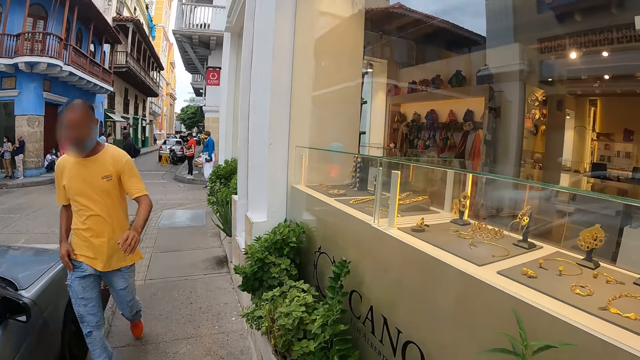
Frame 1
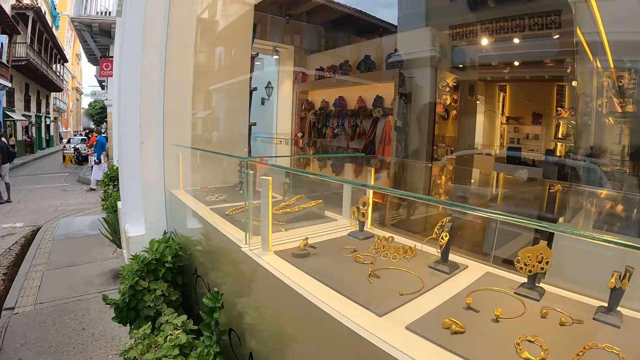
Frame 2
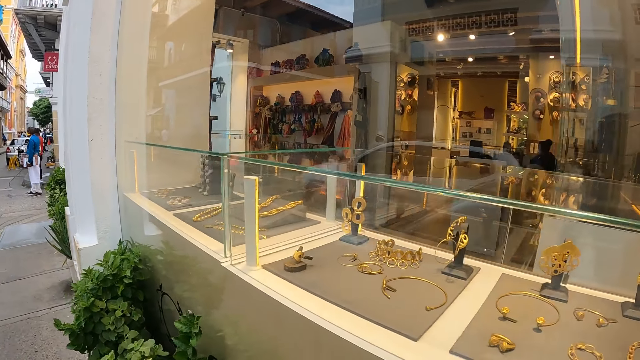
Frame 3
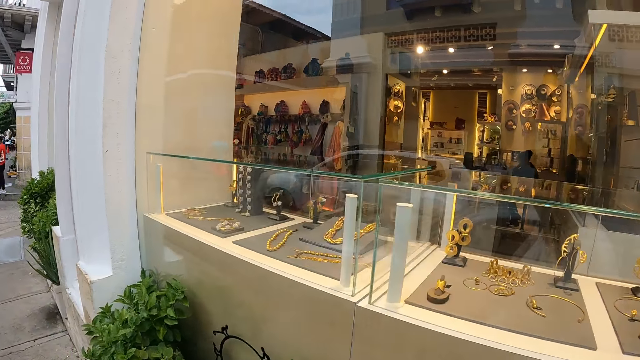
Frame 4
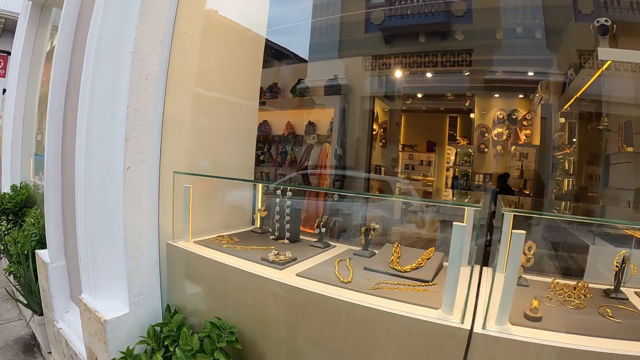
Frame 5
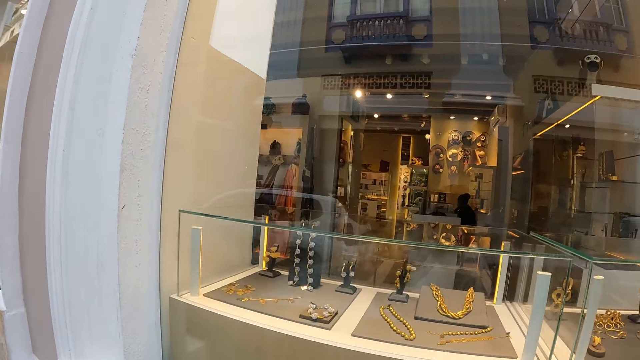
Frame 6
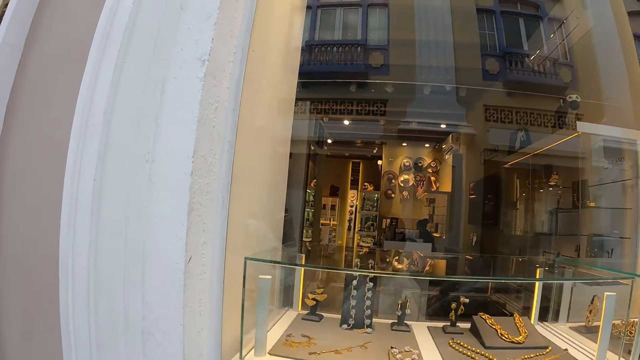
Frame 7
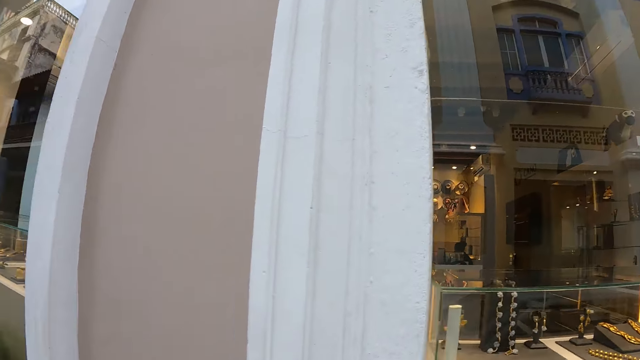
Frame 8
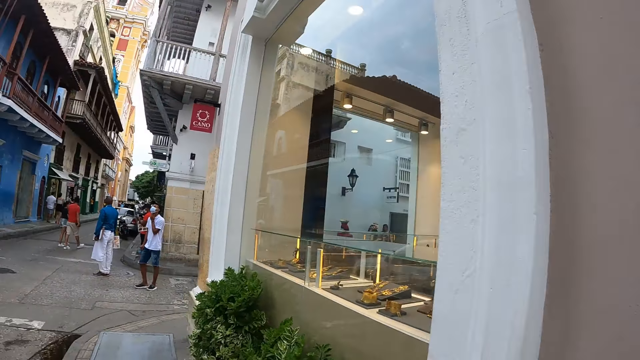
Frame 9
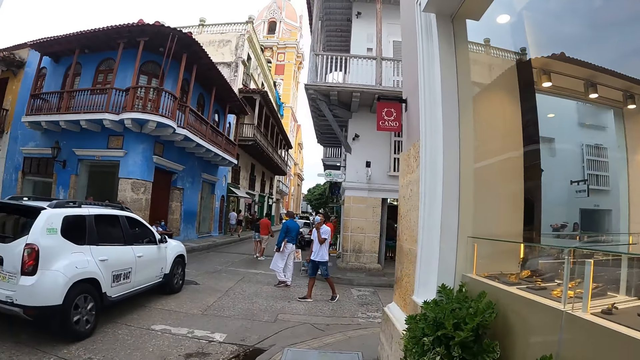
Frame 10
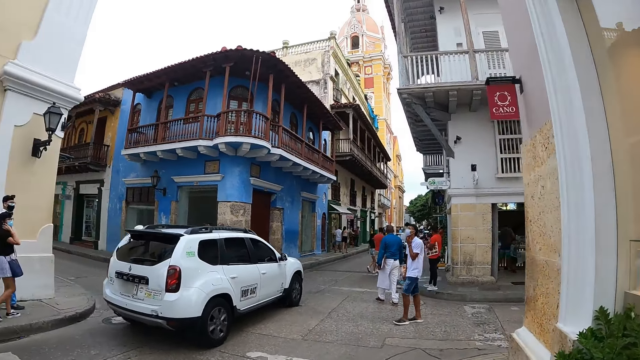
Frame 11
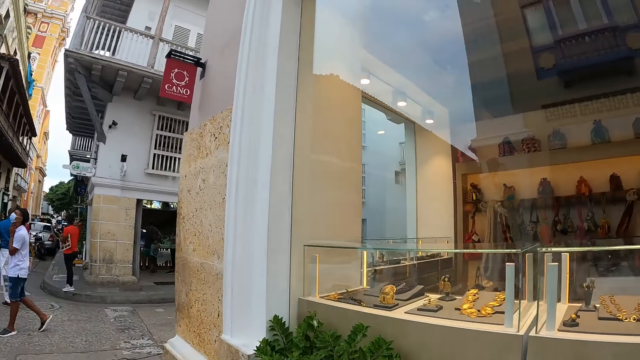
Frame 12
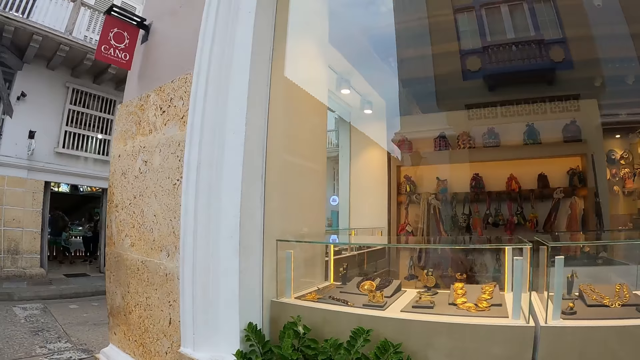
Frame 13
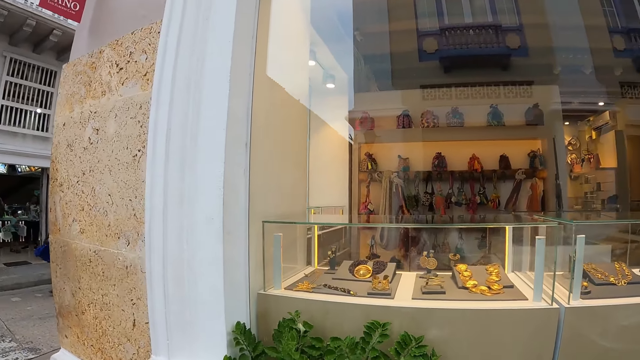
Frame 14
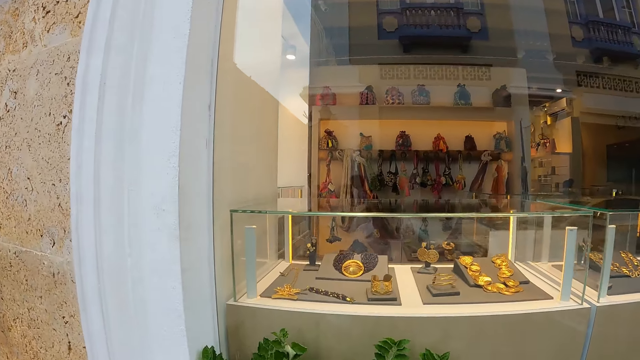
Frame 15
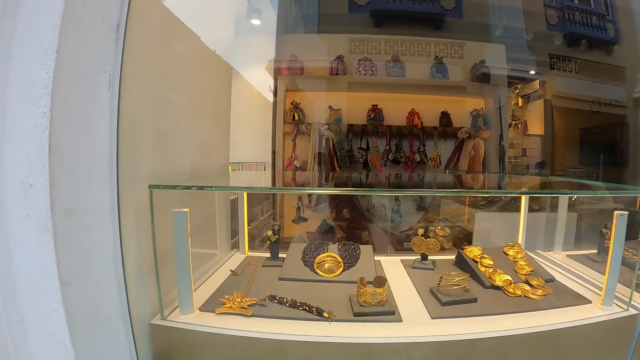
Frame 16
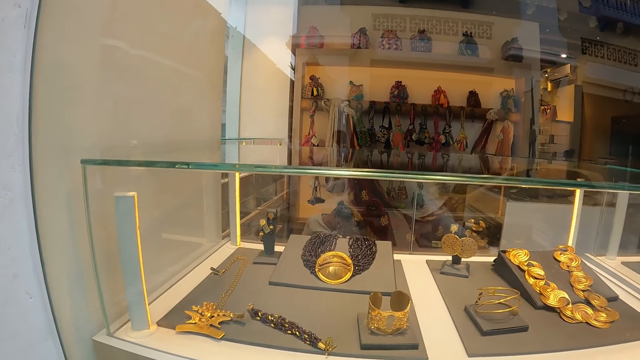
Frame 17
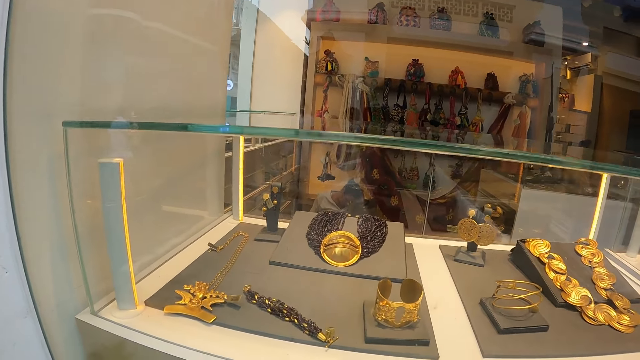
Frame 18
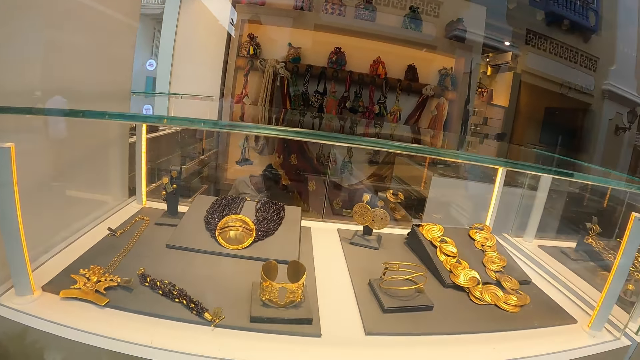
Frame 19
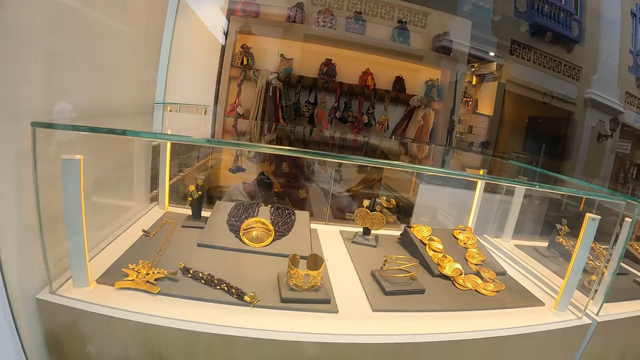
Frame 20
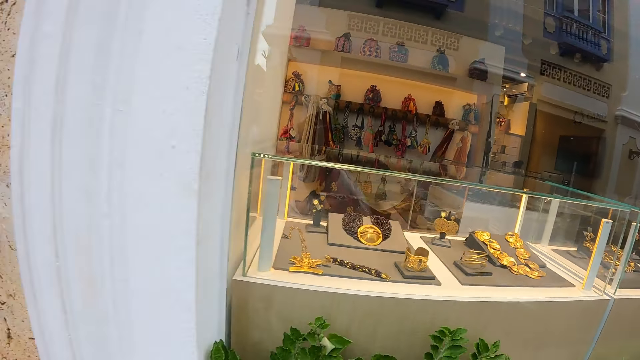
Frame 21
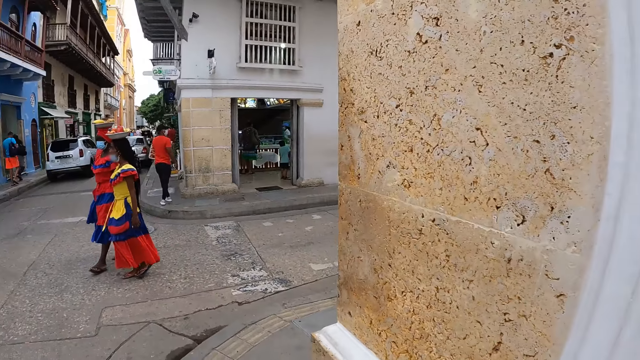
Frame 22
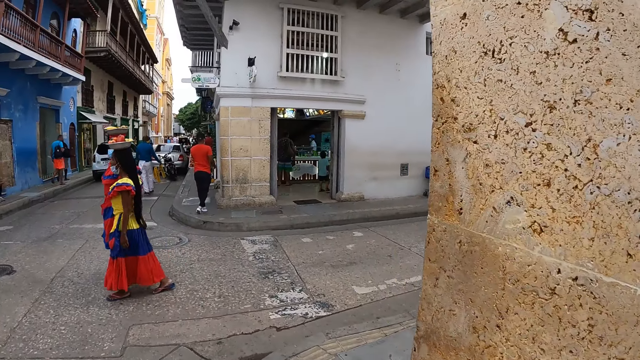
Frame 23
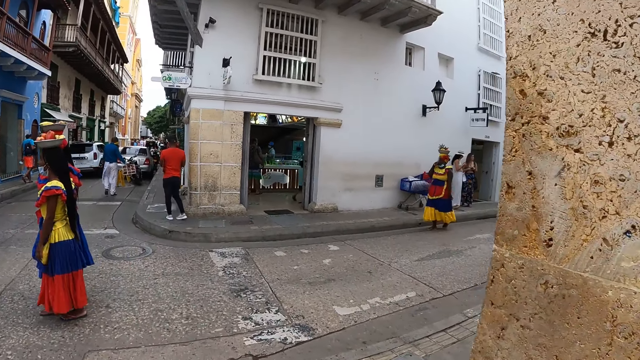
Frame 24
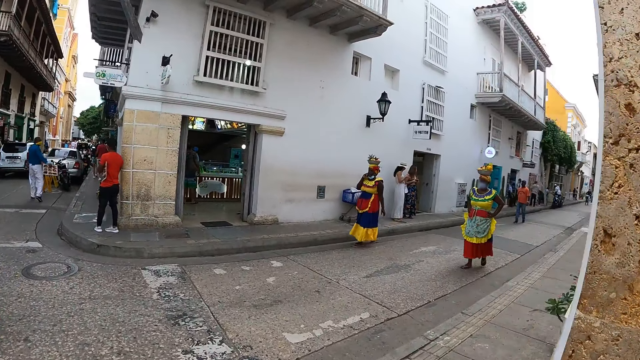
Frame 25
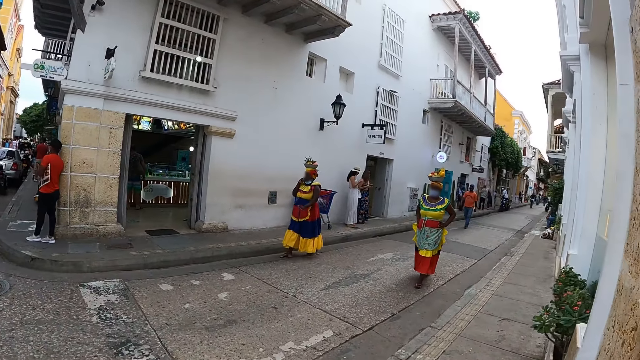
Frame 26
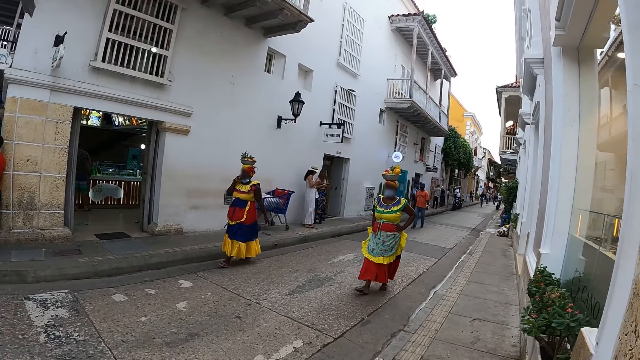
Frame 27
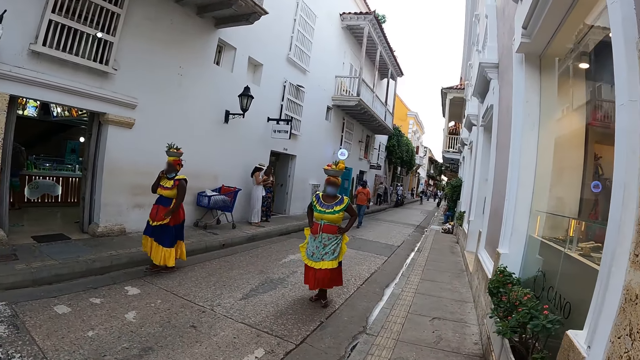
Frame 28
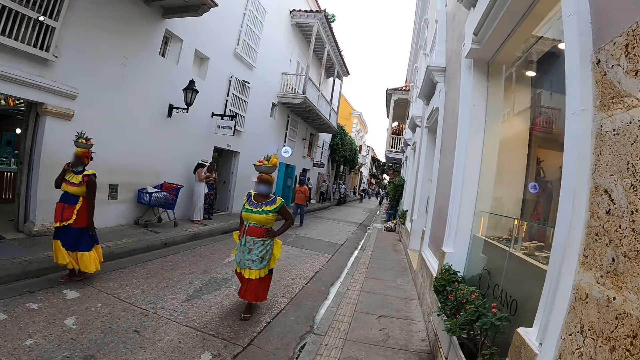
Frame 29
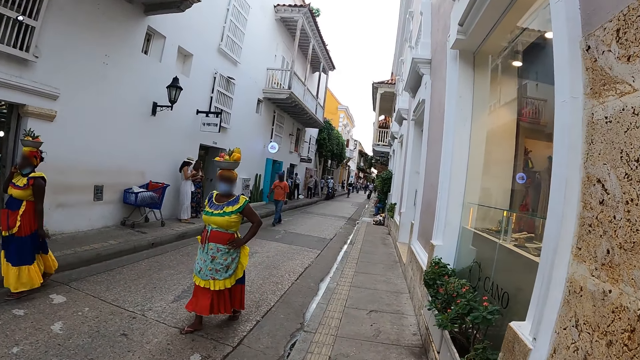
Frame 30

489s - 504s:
The camera wearer looks at items on the display. They walk along the road. They look at items on the display. They look around. They walk along the road. A woman walks around.

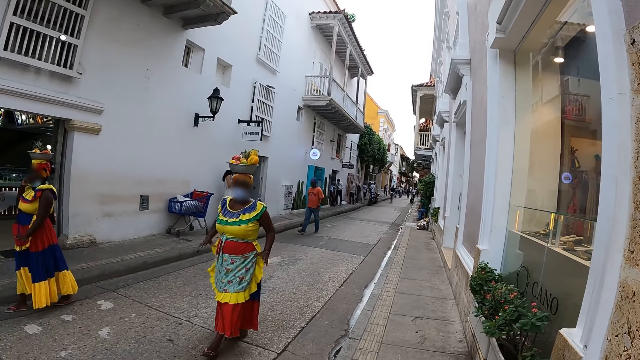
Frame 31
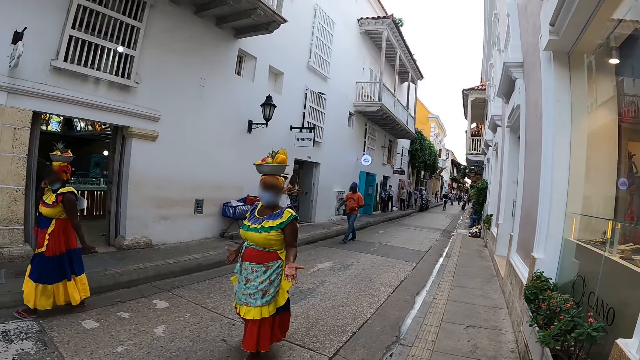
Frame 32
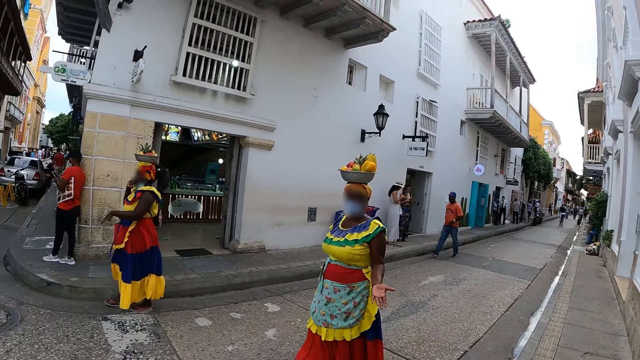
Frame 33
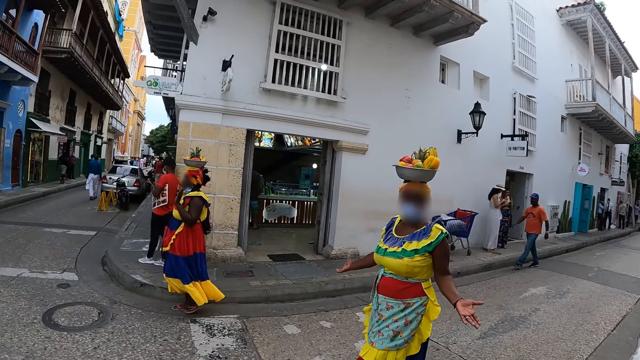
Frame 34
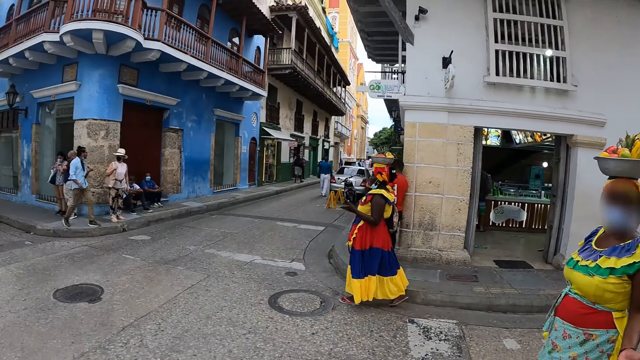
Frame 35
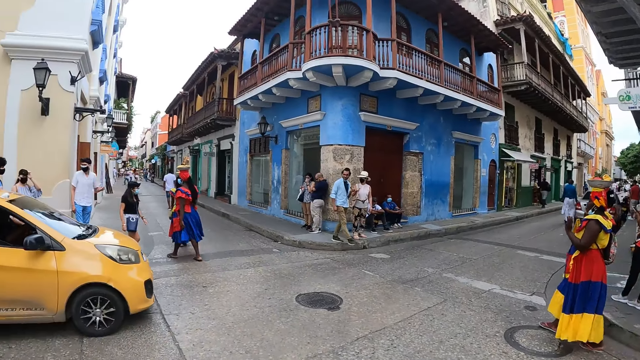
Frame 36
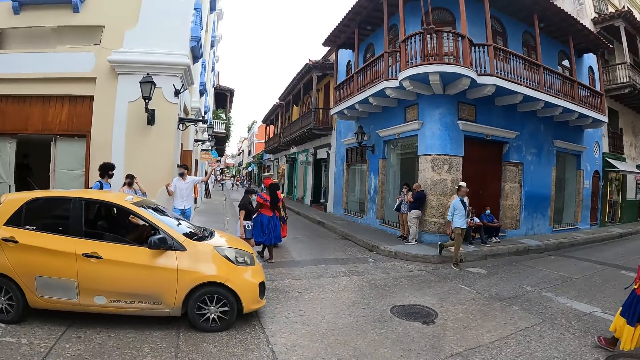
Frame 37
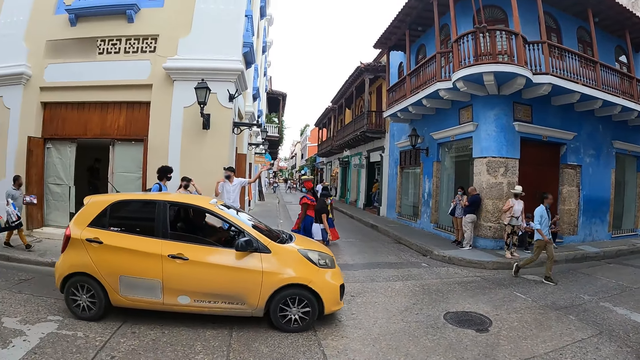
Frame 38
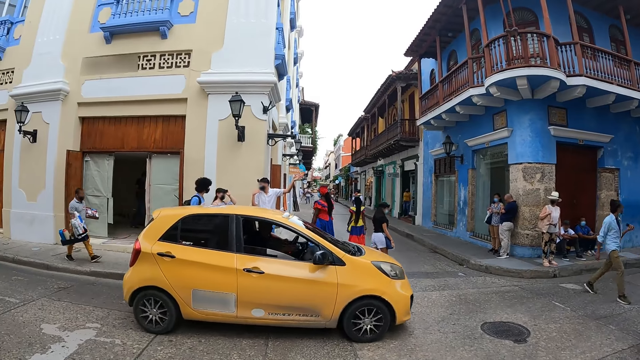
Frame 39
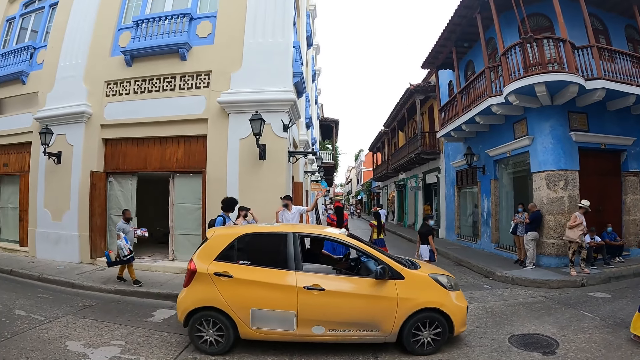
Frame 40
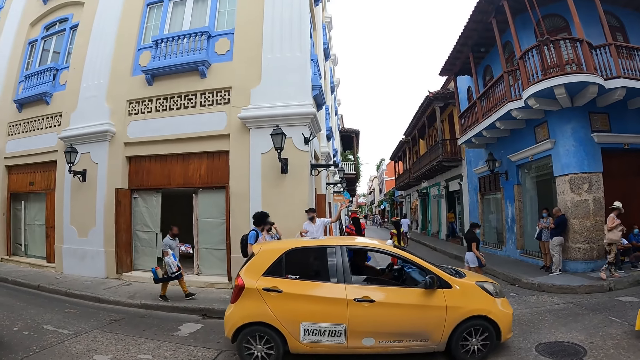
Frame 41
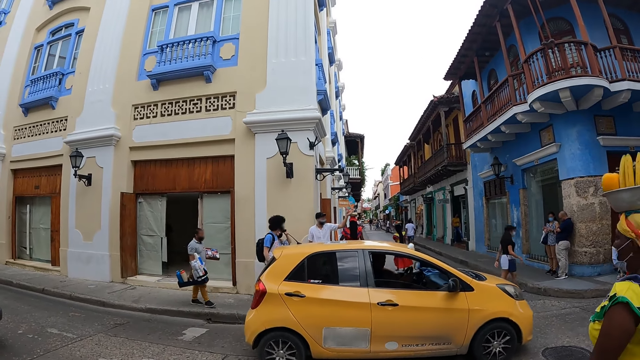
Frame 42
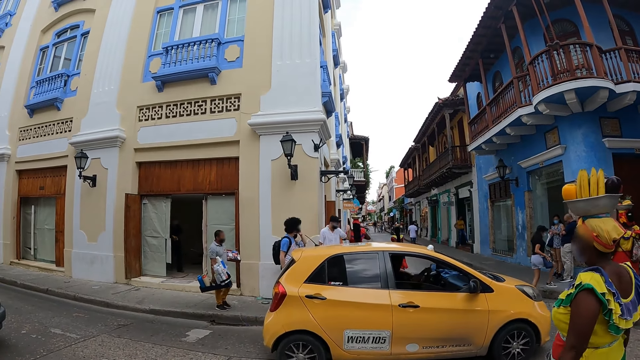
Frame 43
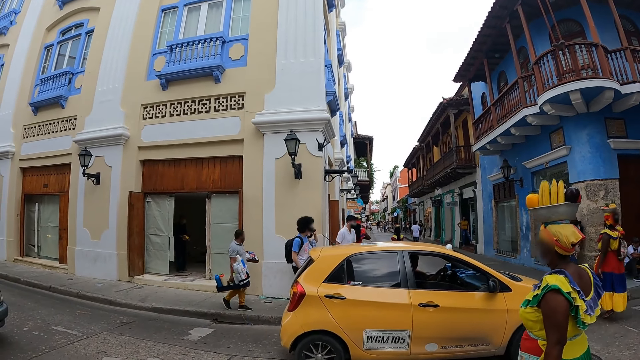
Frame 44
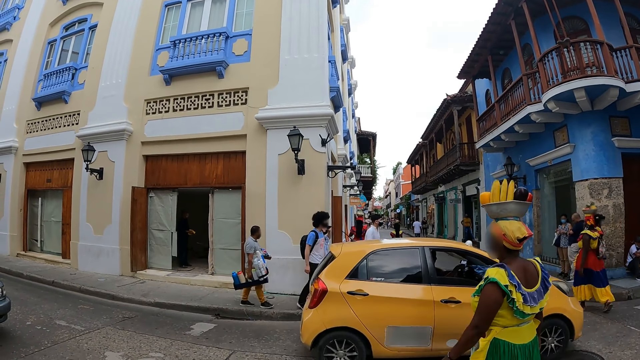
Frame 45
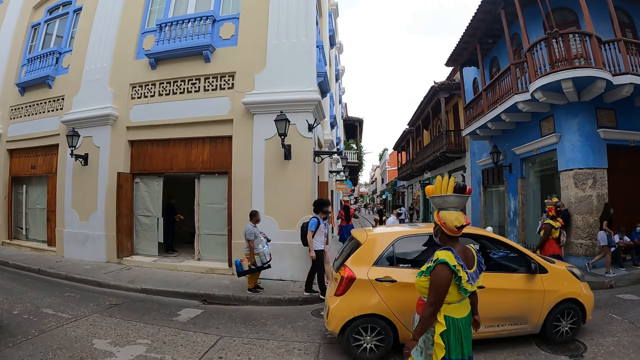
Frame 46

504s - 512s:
A woman uses gestures. The camera wearer looks around. Another woman looks around and walks around. The camera wearer looks around. The first woman walks around.
